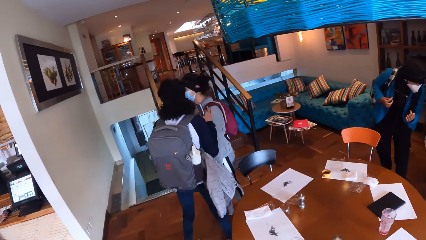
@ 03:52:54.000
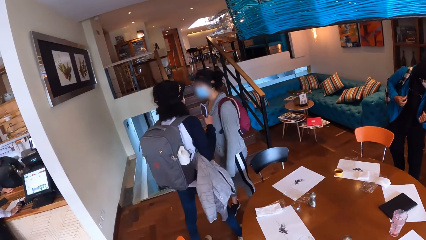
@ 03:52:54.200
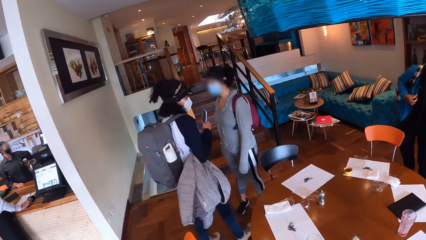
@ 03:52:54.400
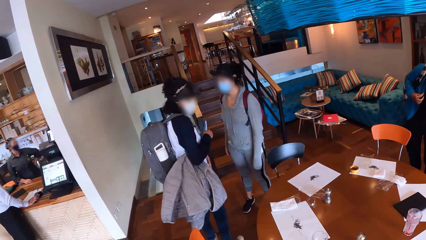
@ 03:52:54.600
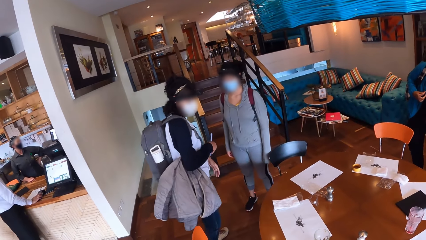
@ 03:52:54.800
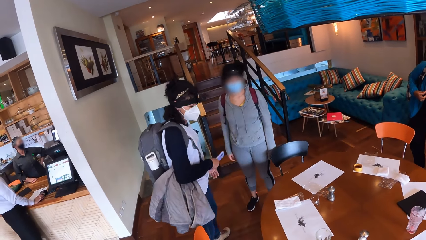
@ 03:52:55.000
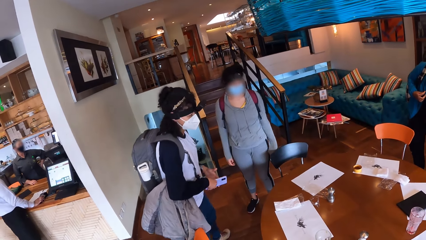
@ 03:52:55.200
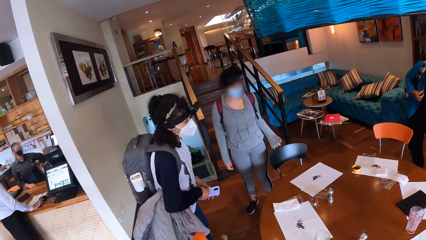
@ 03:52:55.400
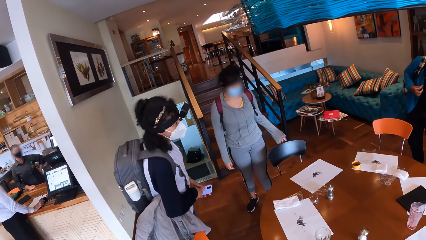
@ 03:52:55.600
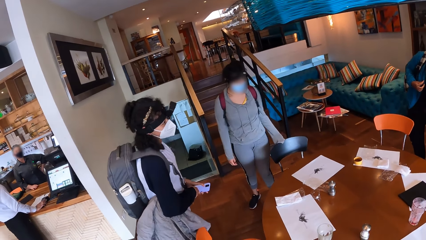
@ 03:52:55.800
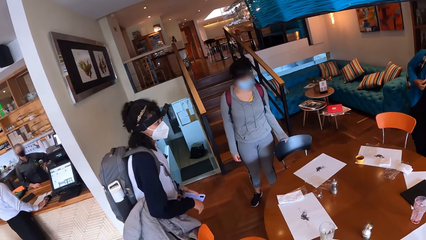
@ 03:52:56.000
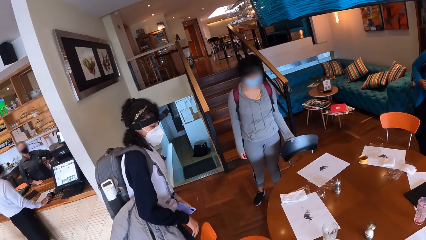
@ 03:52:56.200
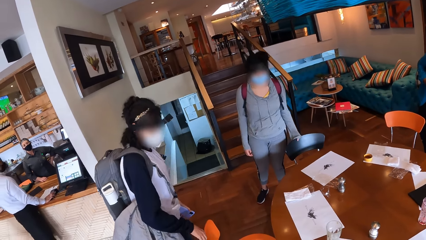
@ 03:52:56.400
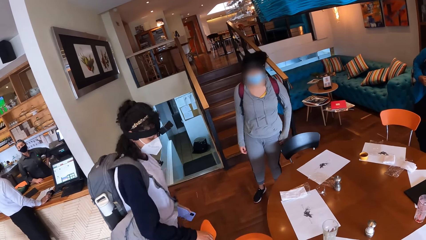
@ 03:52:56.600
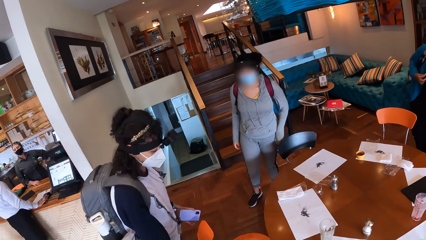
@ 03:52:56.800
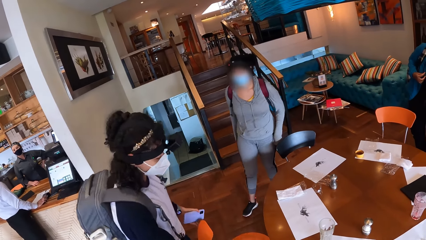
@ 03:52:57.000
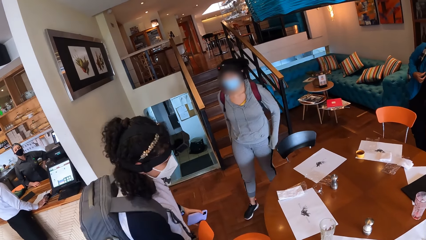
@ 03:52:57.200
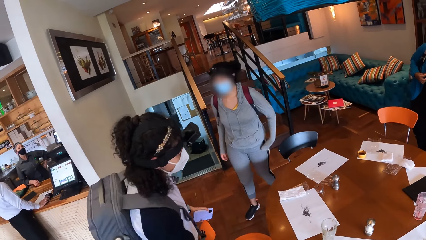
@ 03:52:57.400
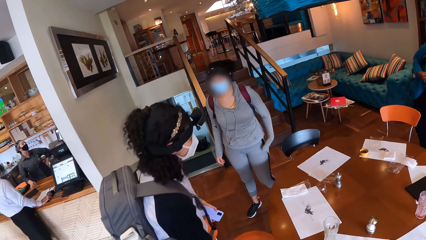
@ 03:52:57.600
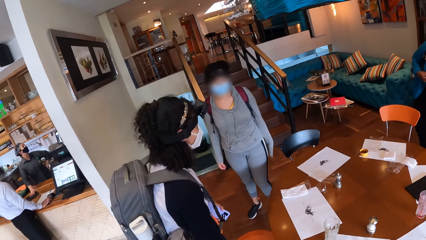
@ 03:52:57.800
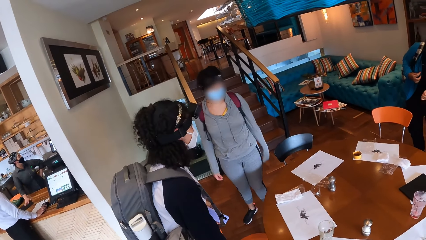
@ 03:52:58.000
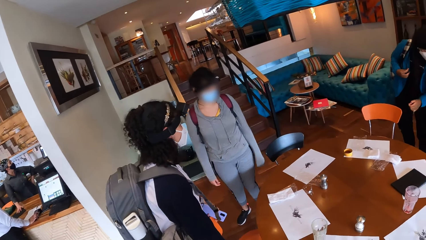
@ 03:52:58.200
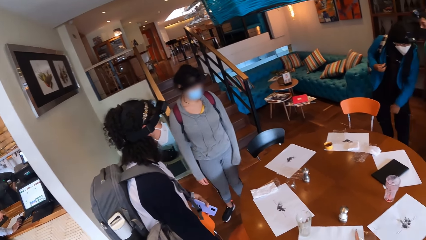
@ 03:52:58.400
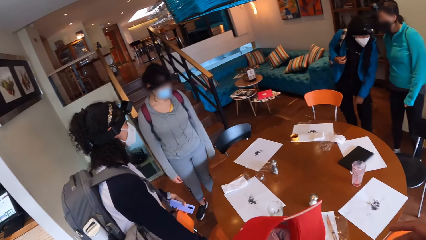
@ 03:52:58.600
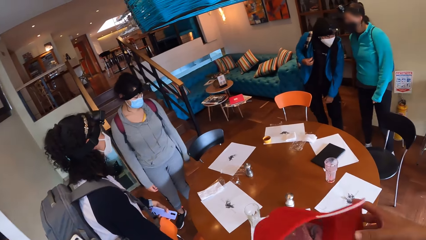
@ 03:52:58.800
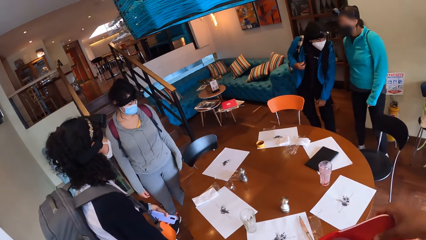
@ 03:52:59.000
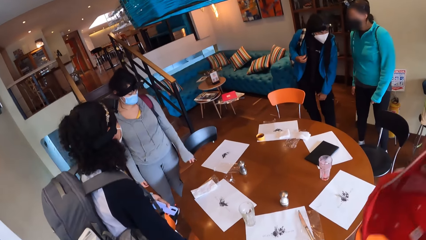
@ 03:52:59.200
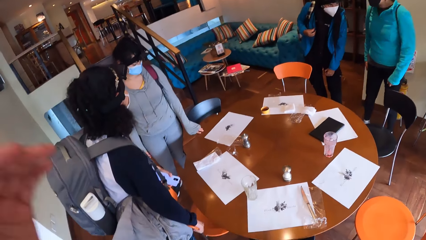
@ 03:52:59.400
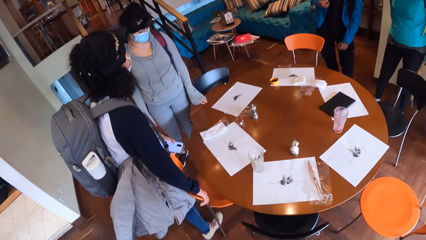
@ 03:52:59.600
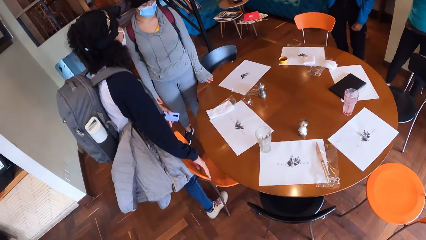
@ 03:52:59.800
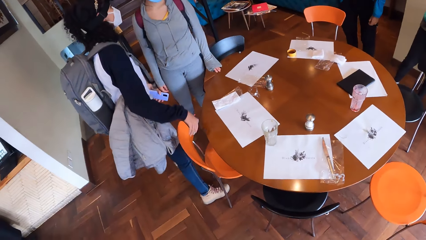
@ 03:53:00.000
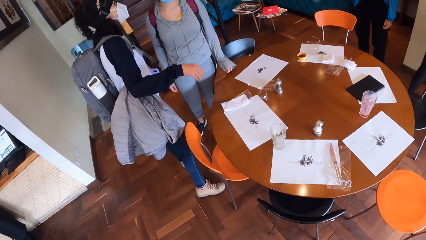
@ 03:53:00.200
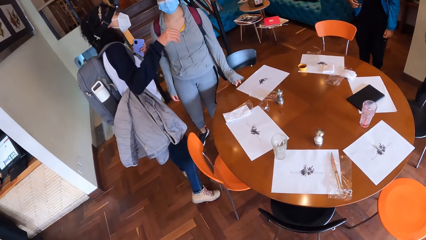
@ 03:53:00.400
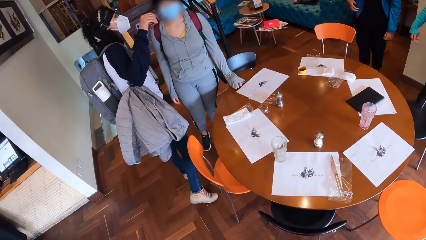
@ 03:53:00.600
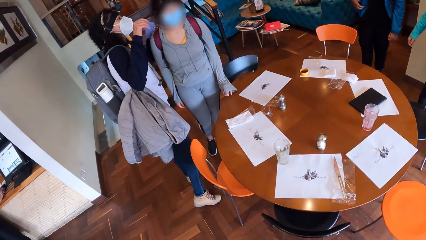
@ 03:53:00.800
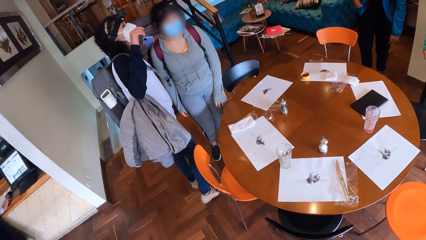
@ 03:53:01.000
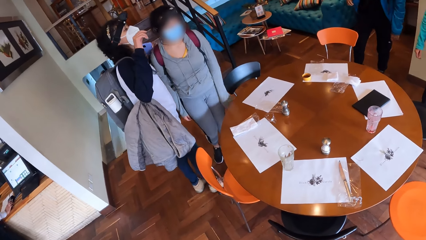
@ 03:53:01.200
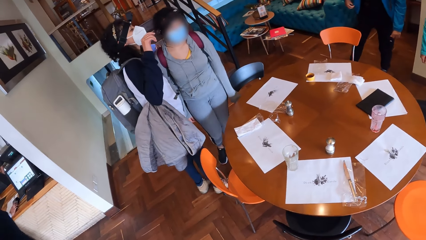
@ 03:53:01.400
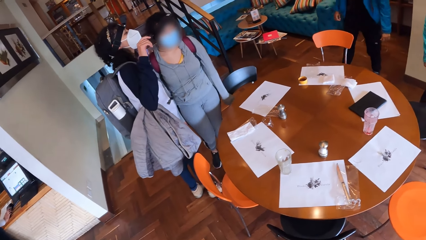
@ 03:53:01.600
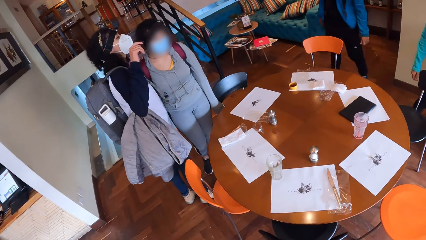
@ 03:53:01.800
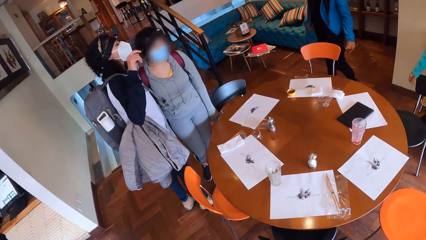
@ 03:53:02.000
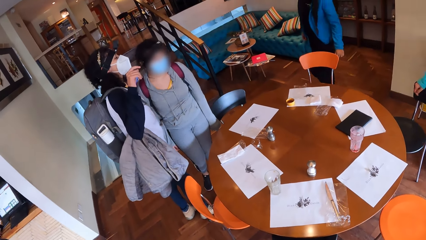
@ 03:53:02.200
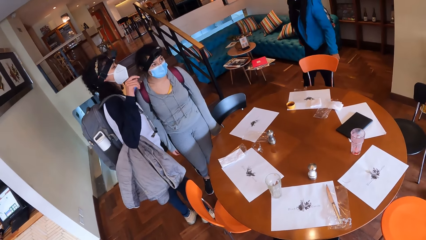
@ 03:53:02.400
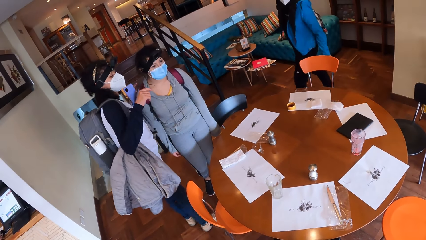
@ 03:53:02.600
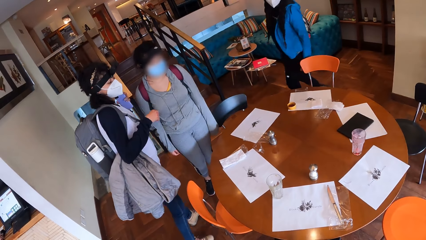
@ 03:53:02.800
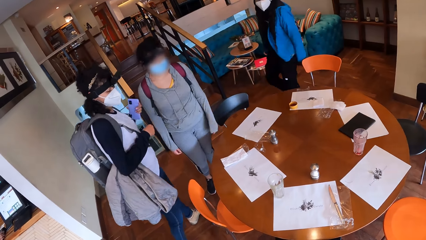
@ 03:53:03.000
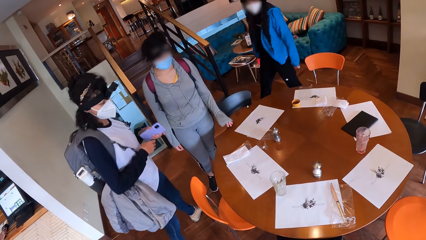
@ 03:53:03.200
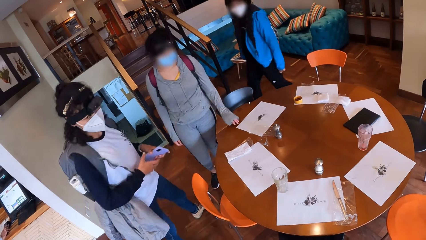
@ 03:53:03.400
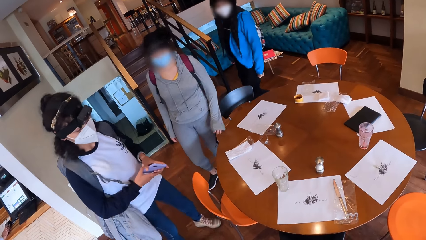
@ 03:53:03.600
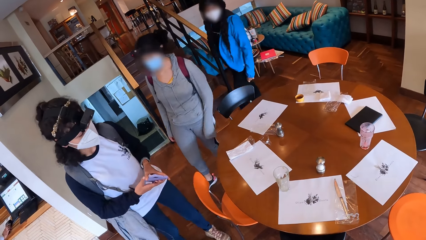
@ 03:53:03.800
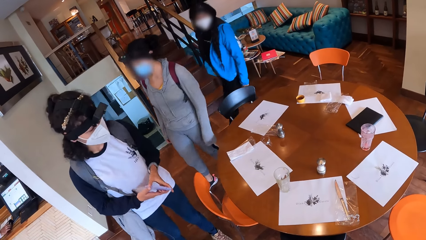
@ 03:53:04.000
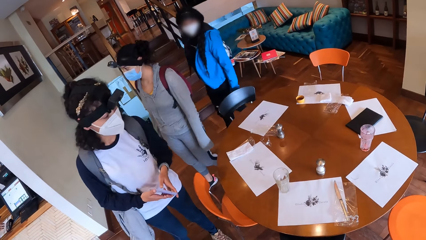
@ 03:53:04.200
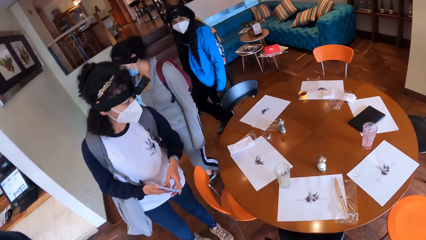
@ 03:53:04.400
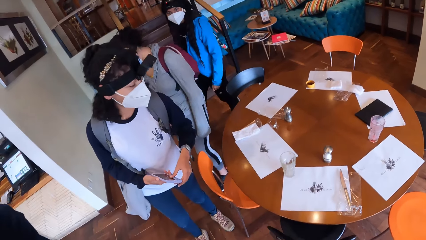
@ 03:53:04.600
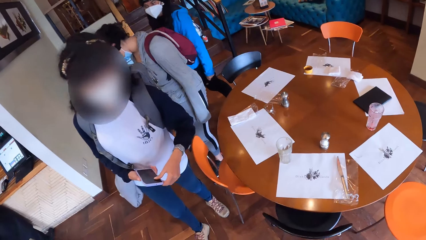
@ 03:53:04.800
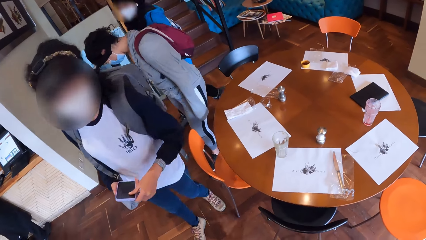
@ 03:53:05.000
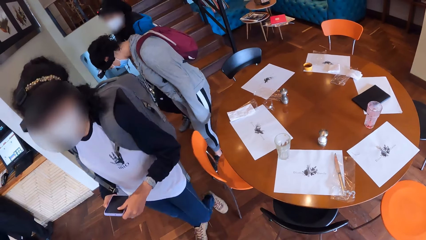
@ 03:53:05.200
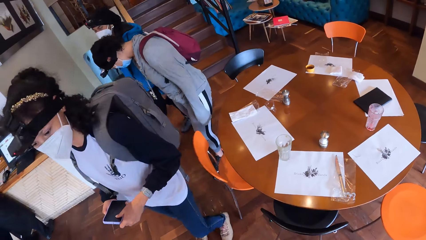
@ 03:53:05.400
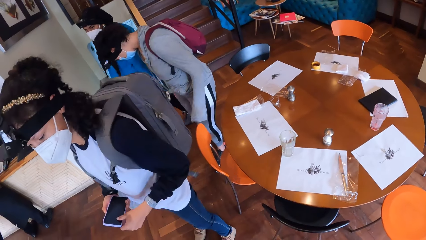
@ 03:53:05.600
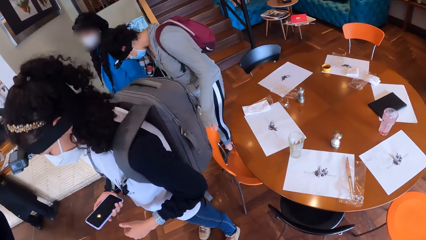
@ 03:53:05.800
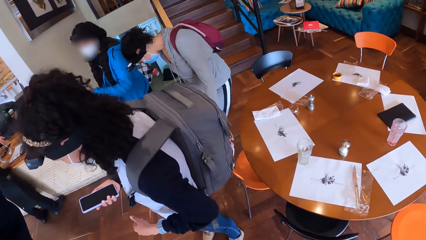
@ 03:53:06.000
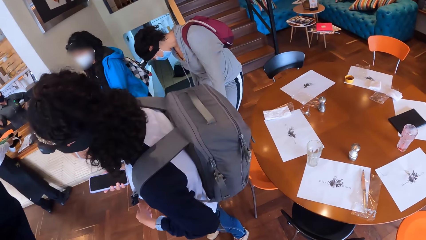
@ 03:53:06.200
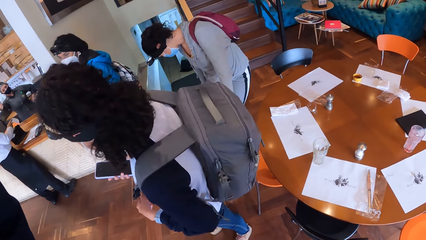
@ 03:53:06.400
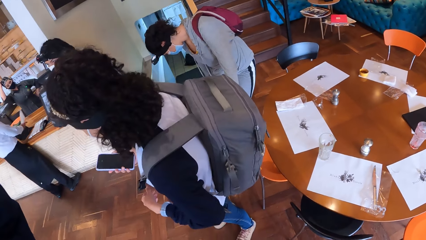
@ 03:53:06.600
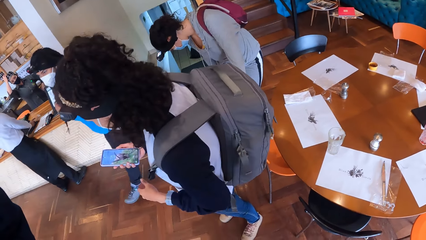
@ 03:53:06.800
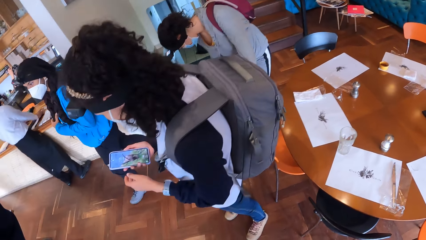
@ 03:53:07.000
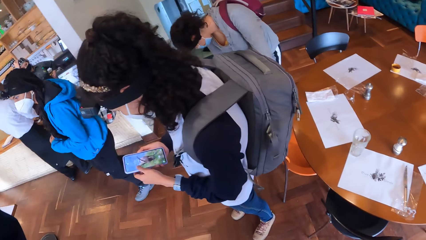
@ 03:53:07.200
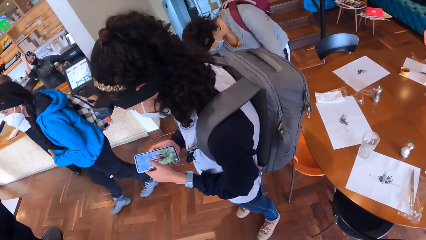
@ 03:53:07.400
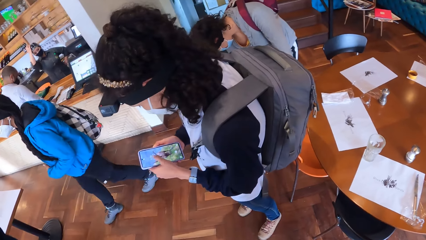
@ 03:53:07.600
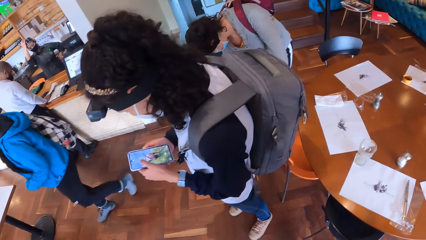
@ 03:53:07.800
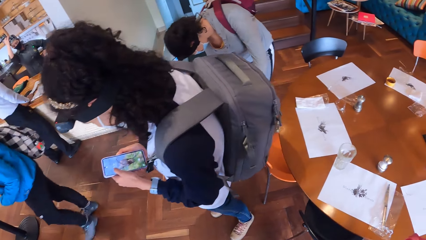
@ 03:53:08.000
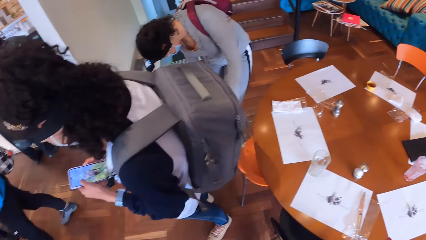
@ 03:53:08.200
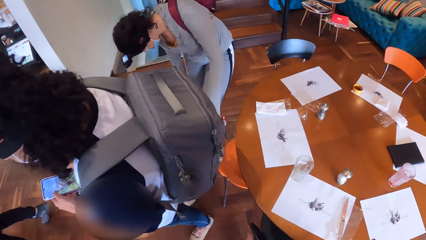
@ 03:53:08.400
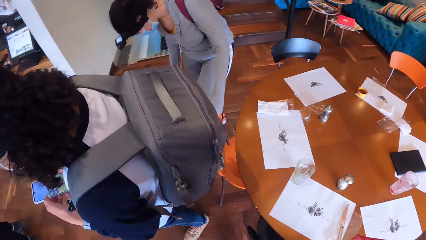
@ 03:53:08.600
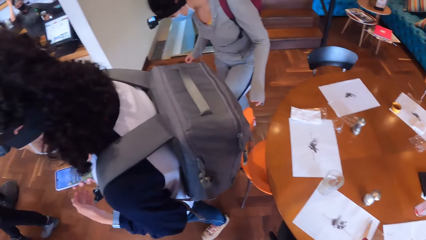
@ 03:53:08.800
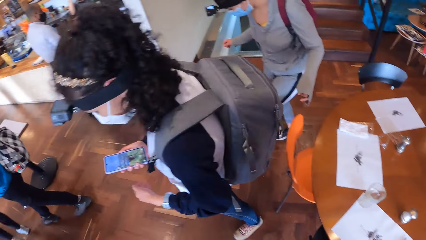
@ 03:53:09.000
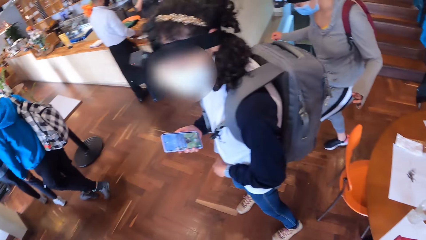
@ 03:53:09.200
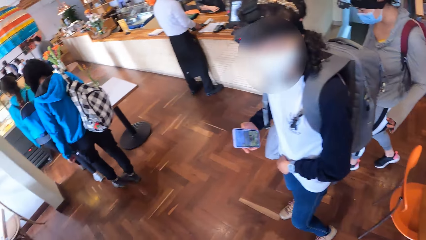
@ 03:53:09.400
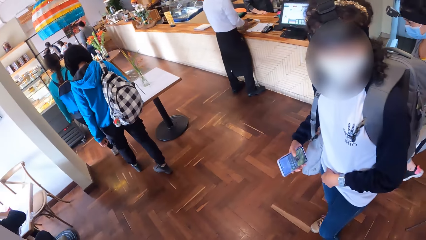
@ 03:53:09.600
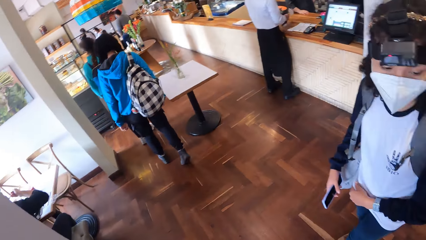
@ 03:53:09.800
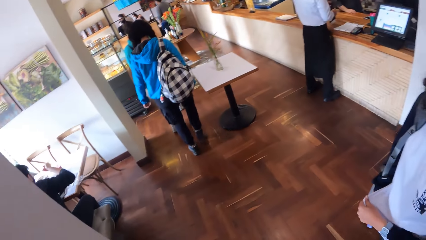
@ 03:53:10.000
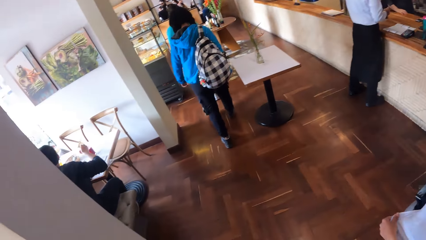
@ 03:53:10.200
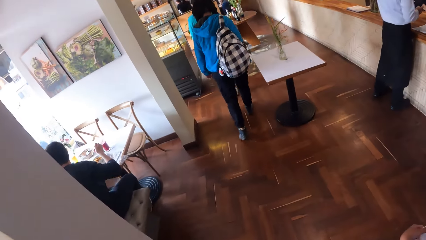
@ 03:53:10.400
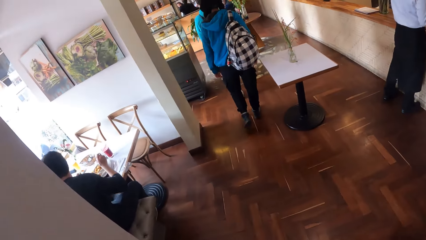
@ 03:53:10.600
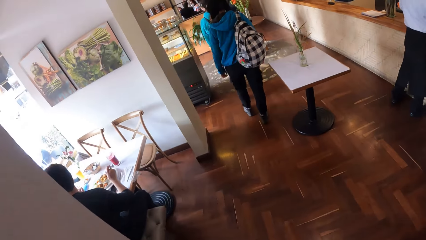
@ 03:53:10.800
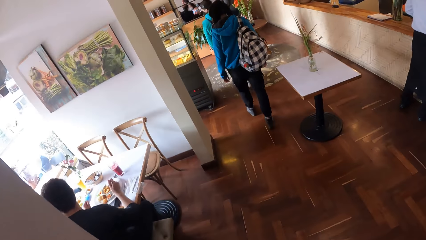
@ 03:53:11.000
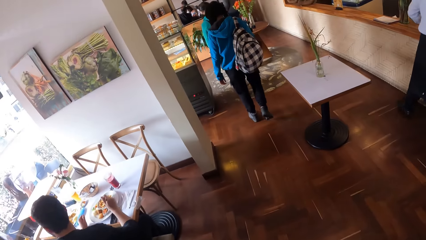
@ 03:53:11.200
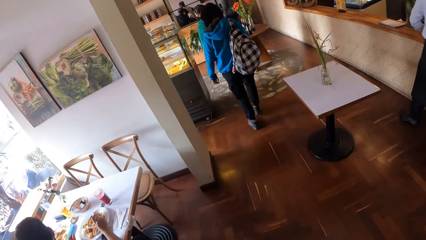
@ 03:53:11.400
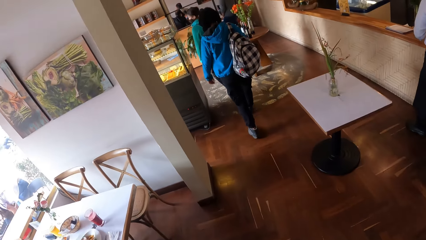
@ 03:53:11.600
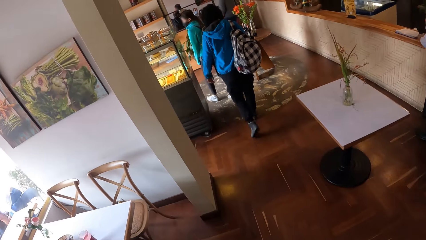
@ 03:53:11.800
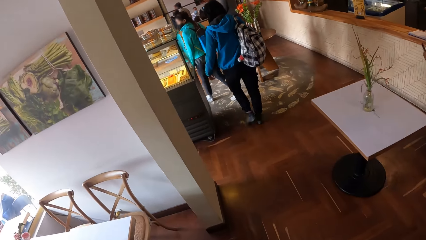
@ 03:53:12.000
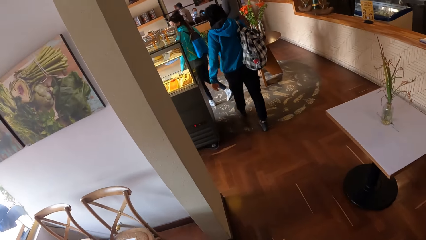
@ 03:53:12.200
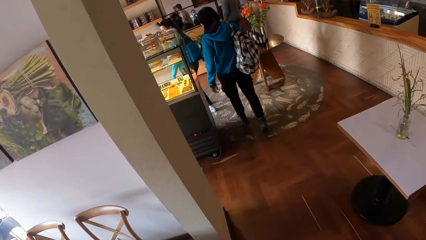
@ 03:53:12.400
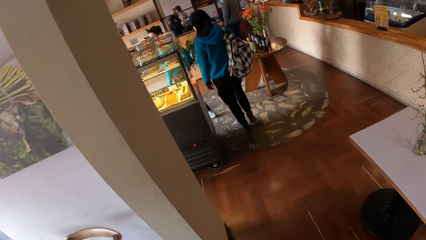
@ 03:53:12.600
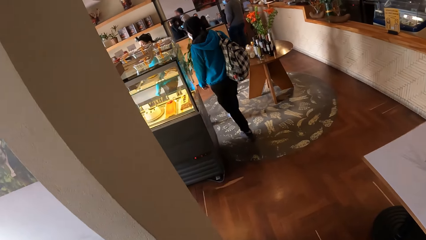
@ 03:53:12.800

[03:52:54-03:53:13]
A woman adjusts the chair at the table with her left hand. The camera wearer looks at a lady. Another woman adjusts the chair at the table with her hands. The camera wearer wears the cap. They look at the lady. They walk out of the restaurant with the group of people.
